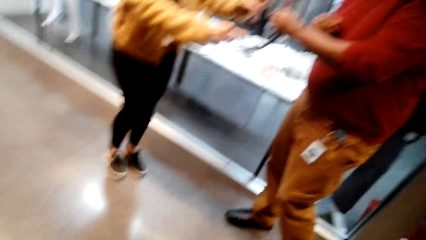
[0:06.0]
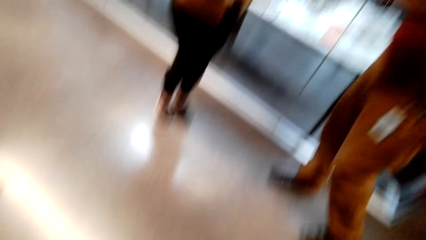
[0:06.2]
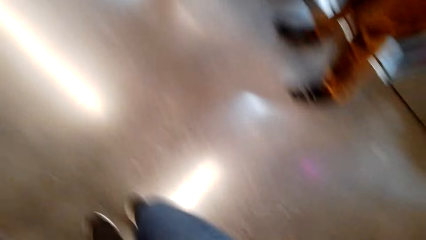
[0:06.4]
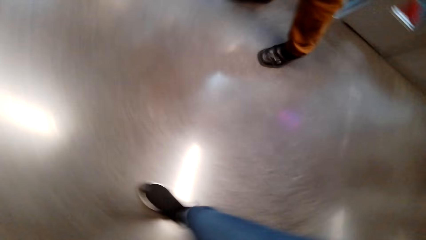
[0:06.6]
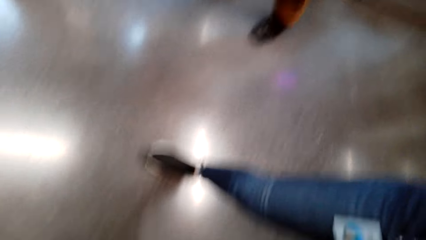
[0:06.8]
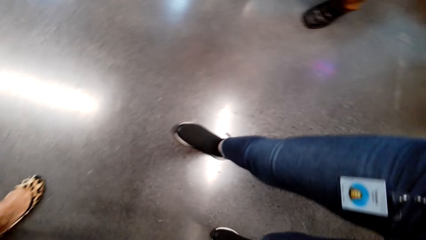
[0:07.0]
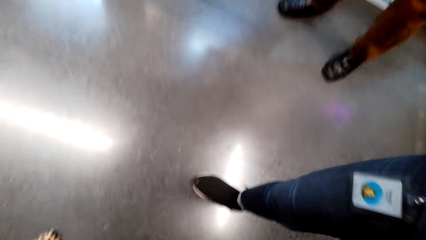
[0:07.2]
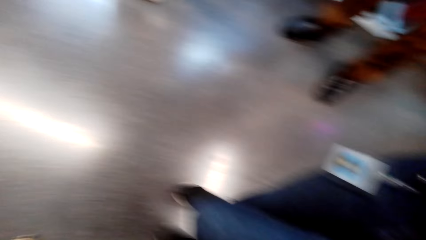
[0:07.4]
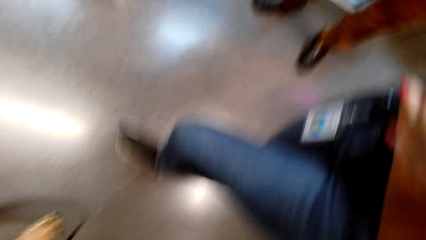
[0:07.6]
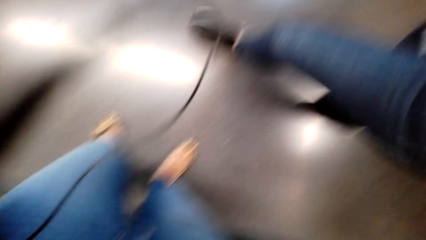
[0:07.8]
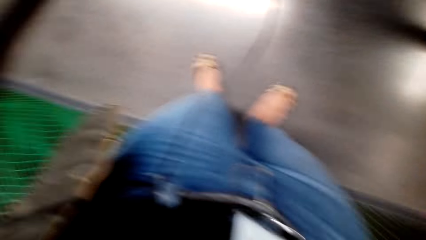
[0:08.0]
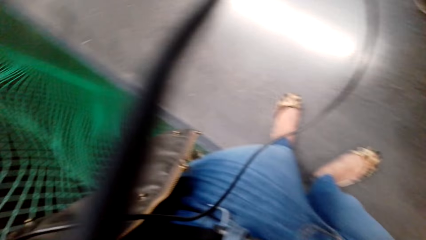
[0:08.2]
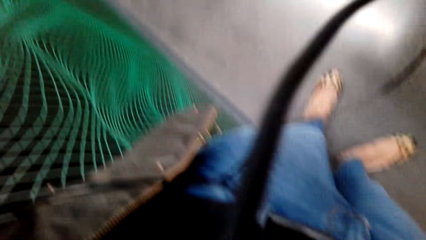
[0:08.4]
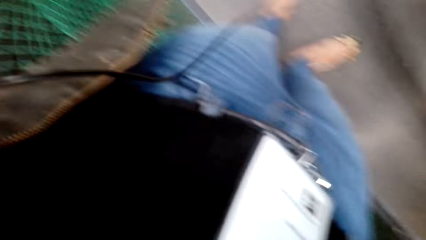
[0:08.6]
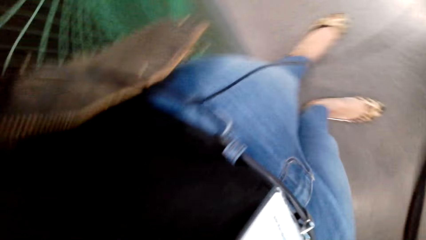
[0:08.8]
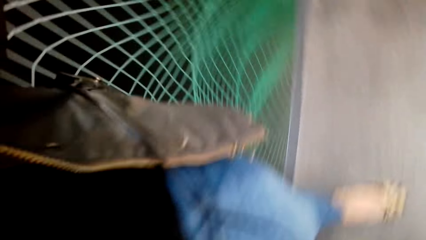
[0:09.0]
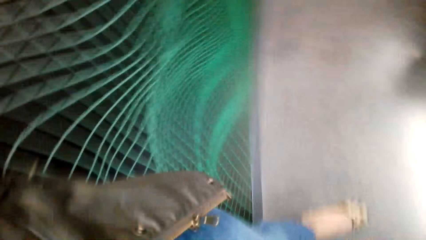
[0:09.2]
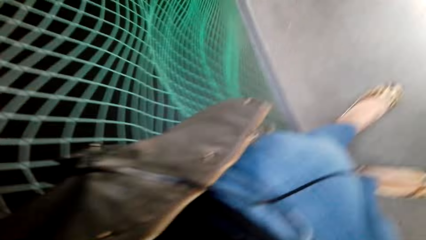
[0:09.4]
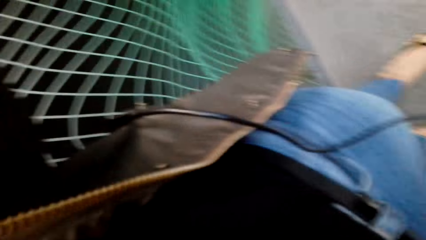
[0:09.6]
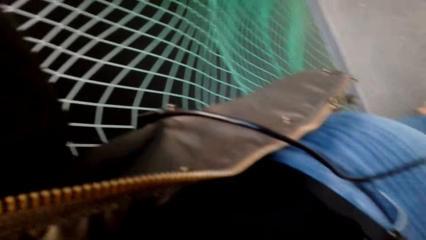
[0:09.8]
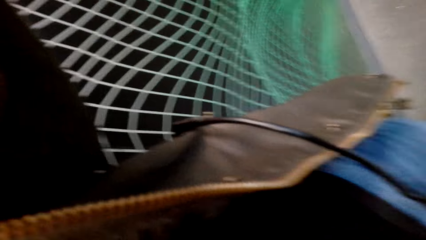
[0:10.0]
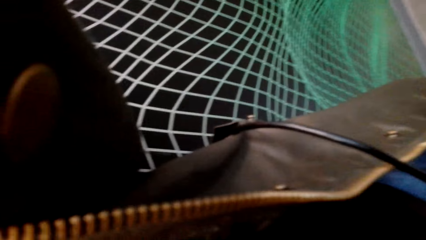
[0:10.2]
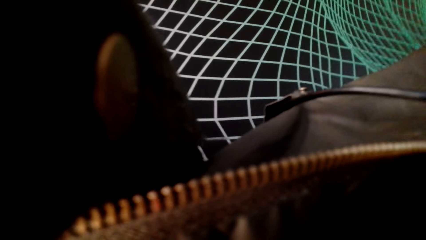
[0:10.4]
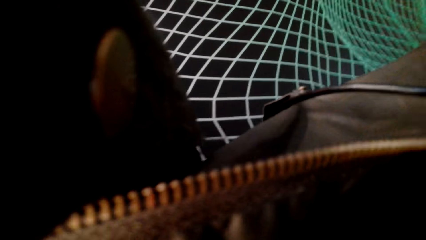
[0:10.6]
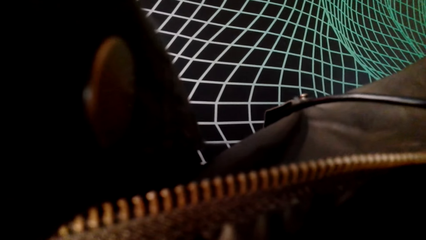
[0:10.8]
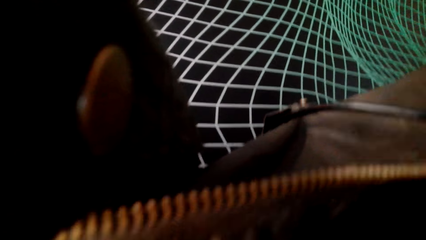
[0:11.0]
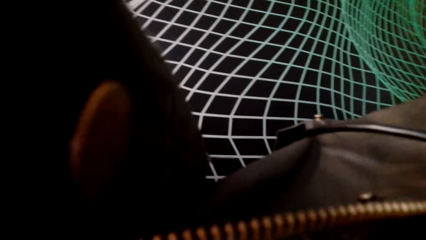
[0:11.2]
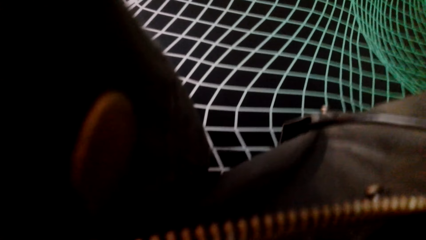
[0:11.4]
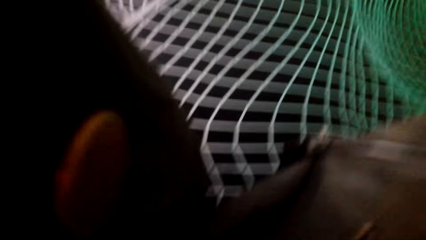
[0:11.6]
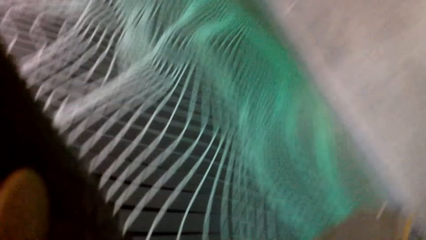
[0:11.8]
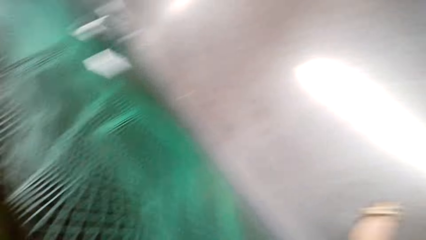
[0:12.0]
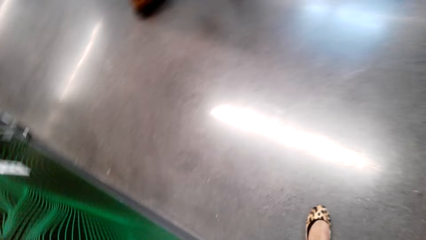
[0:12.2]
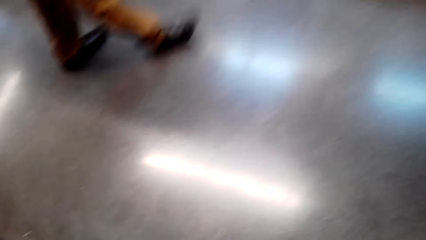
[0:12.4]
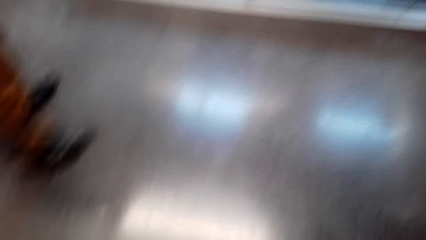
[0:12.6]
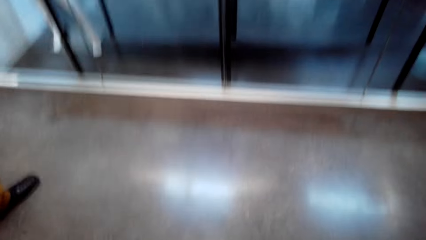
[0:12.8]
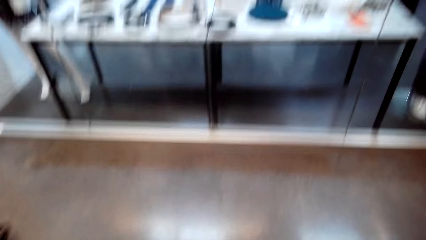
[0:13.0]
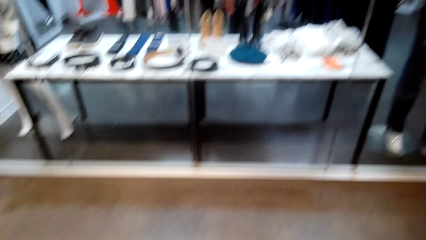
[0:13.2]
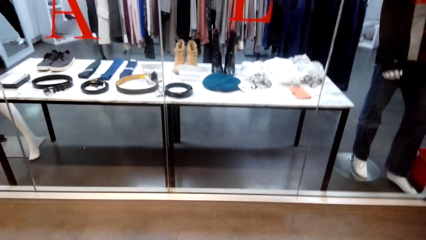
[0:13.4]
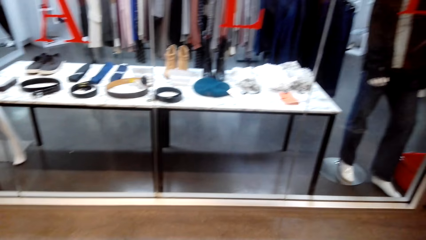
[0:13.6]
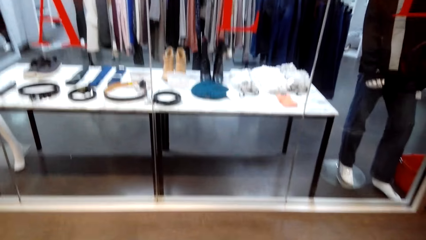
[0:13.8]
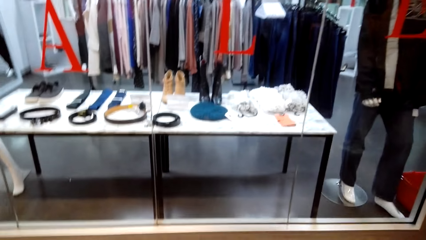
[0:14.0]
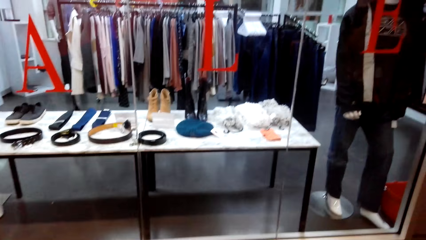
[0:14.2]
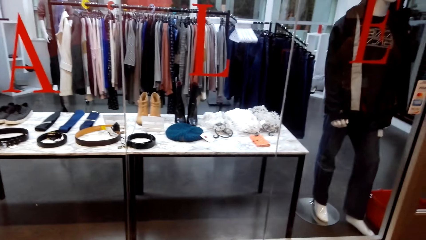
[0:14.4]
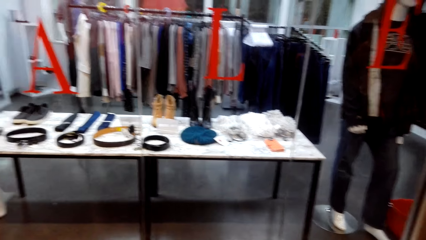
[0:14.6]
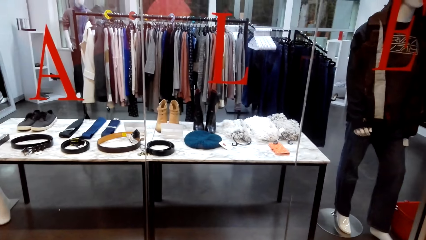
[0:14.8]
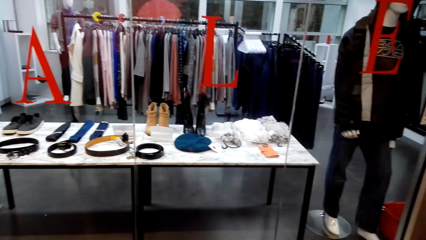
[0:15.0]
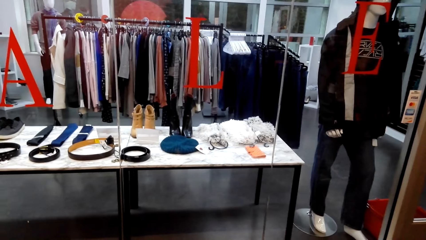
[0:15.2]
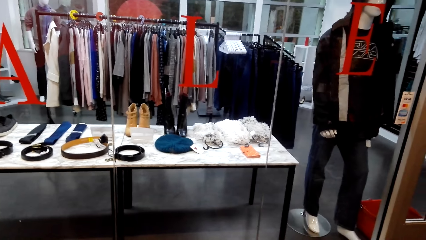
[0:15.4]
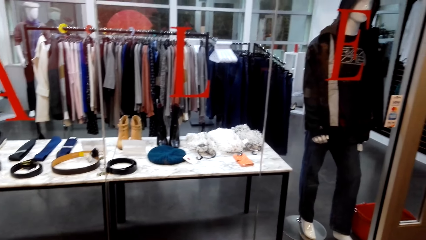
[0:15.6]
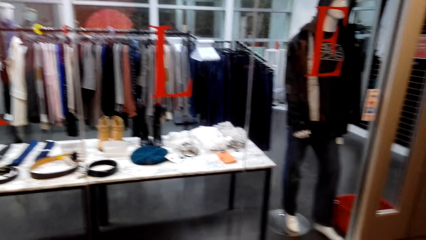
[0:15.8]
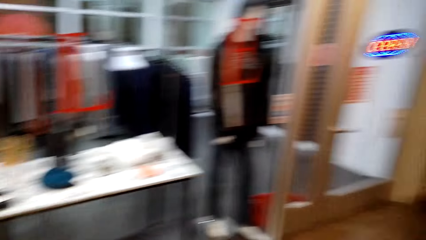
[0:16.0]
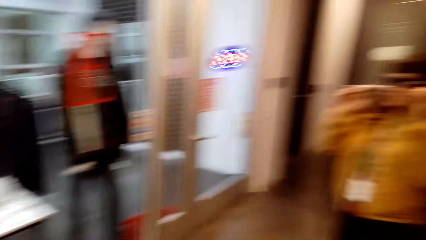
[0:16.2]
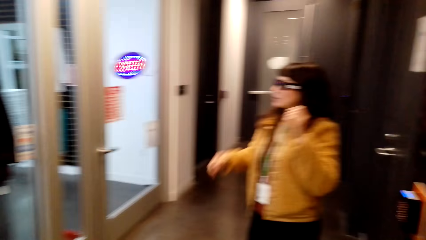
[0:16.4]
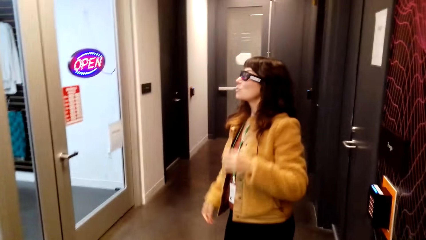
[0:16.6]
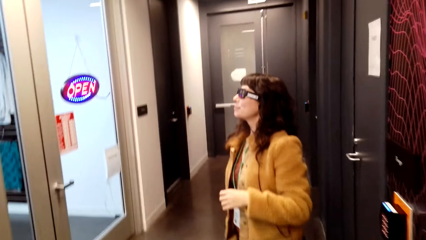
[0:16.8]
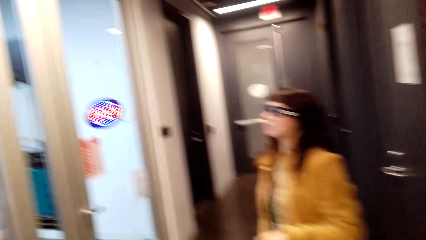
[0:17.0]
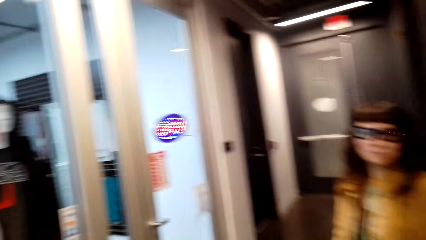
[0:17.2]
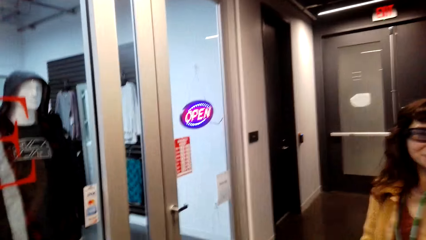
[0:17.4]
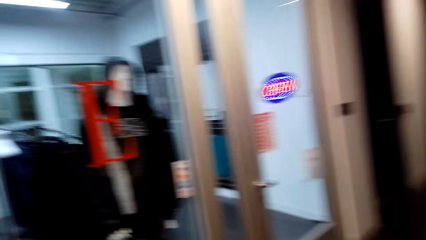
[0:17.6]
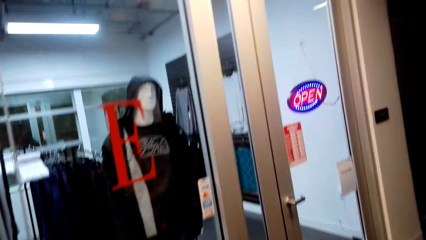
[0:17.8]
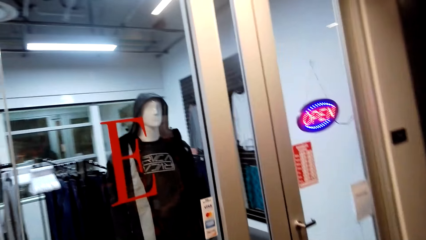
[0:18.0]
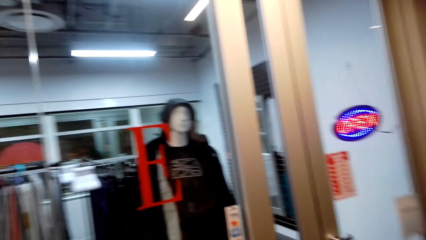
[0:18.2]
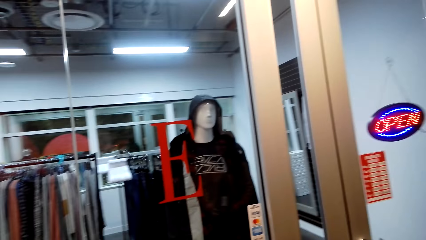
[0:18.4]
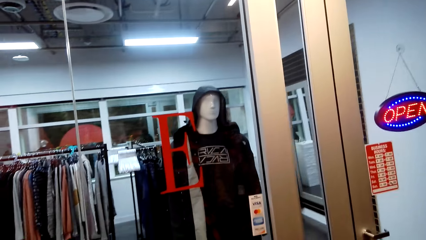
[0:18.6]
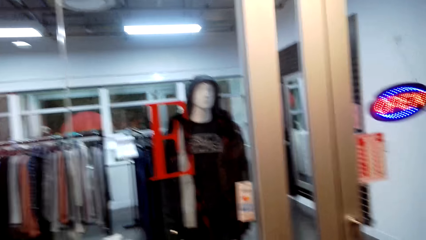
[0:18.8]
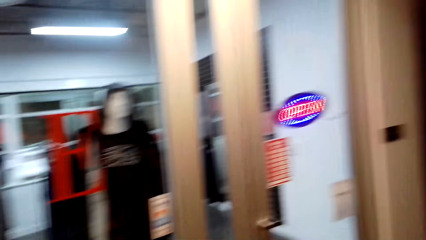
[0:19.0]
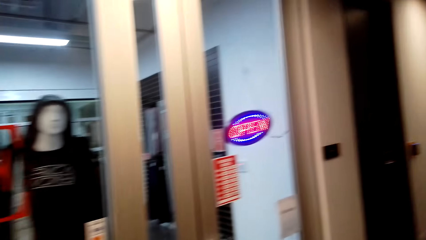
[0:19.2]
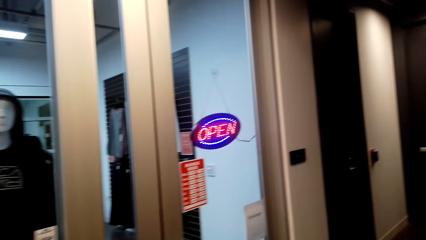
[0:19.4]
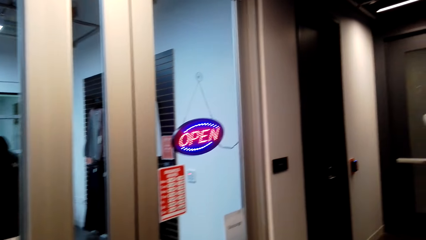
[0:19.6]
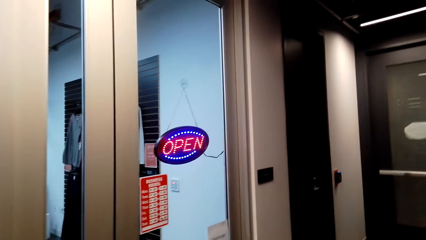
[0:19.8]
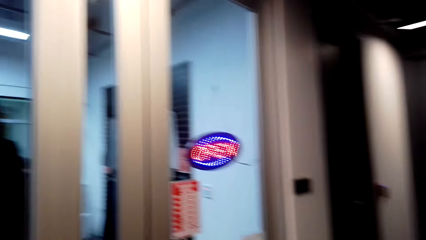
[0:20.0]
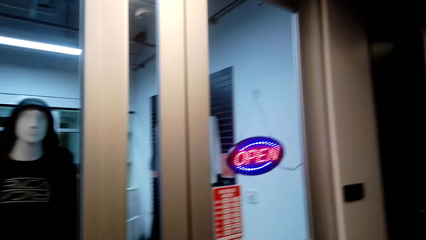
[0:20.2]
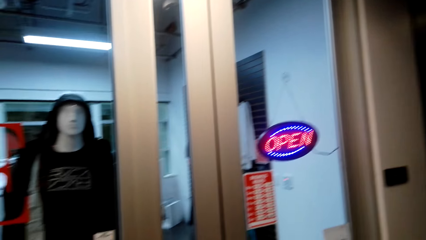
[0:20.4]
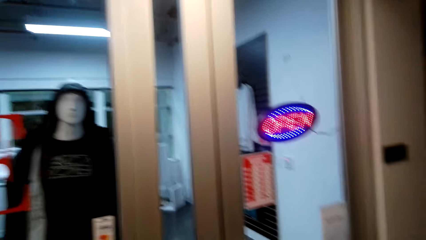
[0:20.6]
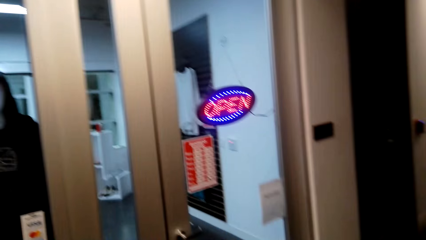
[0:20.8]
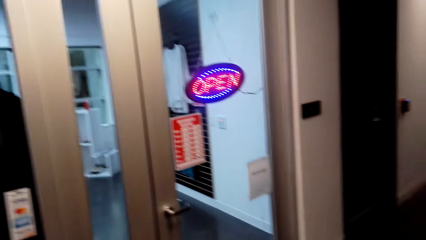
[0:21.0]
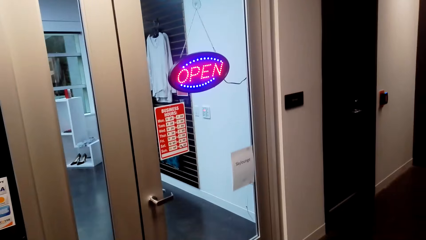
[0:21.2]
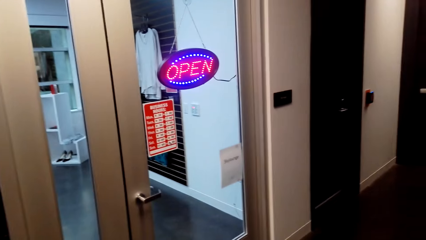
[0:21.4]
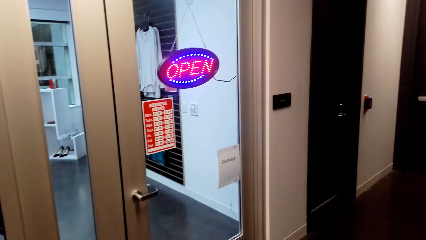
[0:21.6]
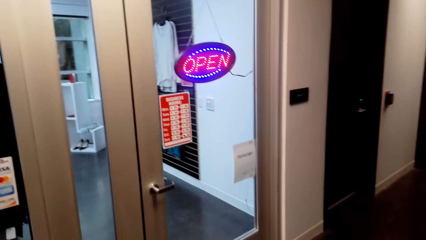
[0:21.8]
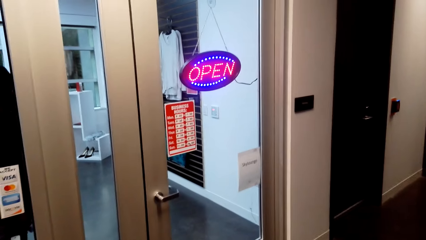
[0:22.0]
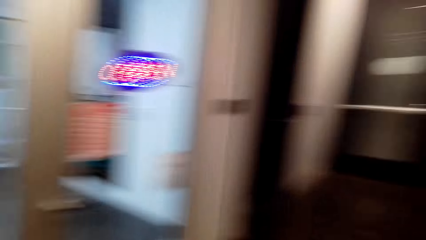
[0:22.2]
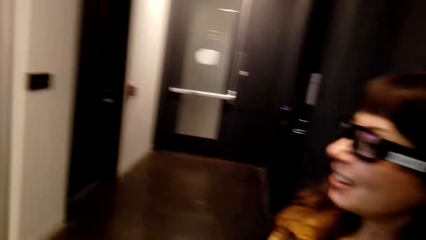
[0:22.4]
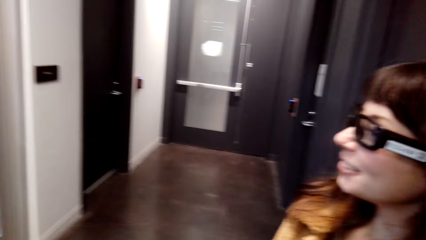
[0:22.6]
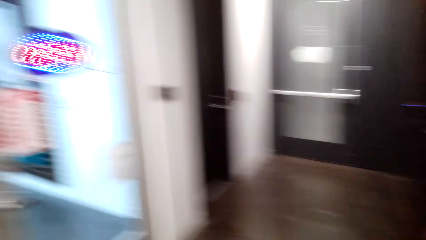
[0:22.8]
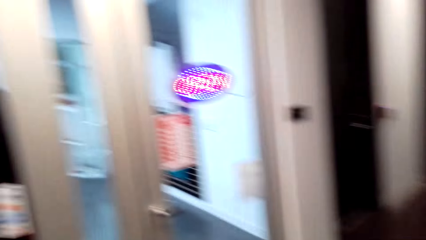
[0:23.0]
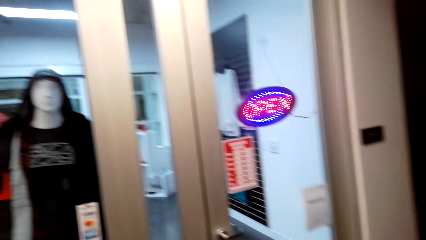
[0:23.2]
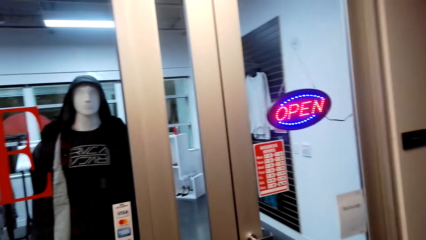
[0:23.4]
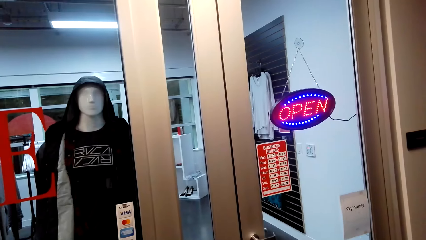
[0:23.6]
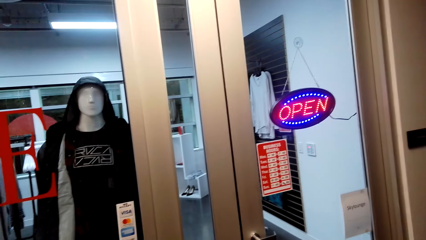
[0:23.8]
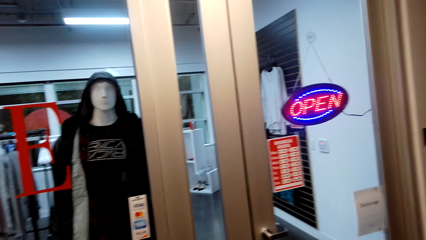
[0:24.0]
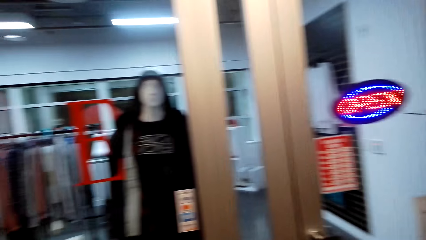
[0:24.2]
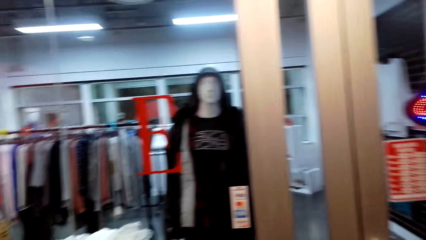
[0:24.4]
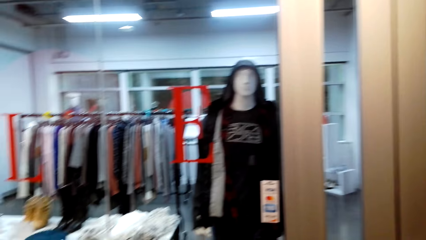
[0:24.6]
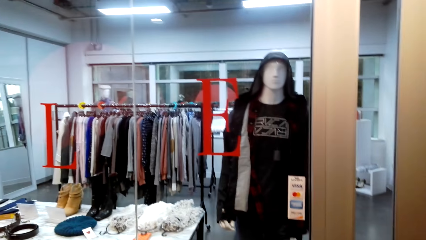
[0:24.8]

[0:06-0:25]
A man hands the spectacles to a woman. The camera wearer looks down. They look at the woman. They talk. They walk. They talk with the woman.
